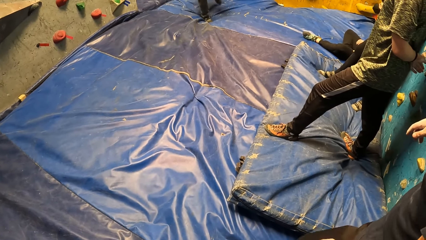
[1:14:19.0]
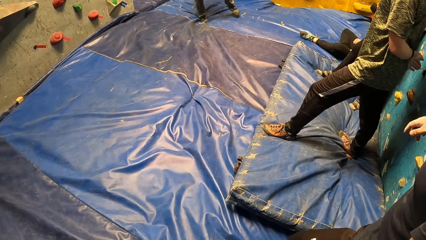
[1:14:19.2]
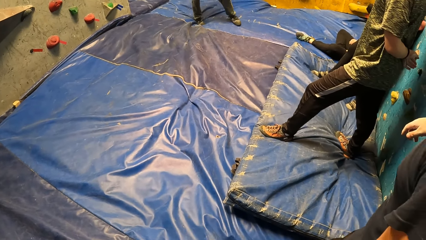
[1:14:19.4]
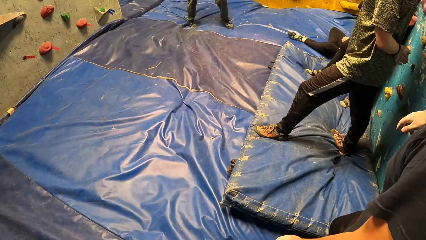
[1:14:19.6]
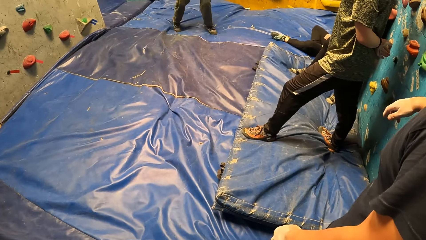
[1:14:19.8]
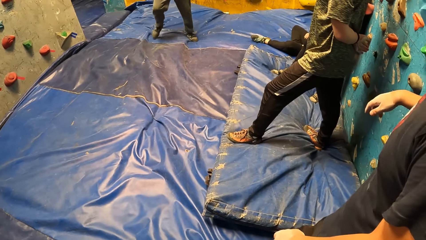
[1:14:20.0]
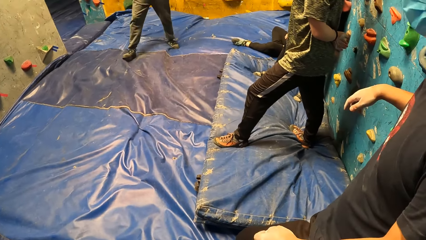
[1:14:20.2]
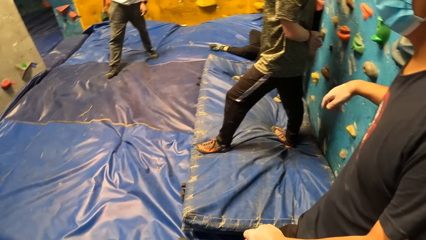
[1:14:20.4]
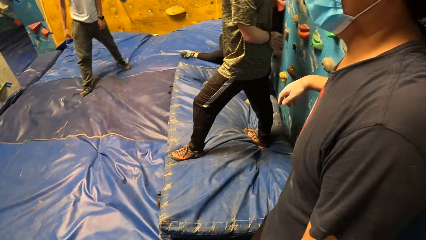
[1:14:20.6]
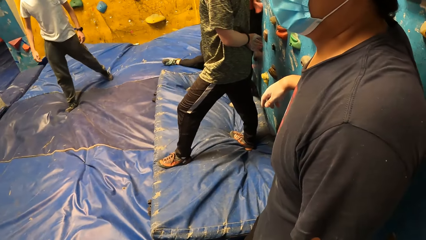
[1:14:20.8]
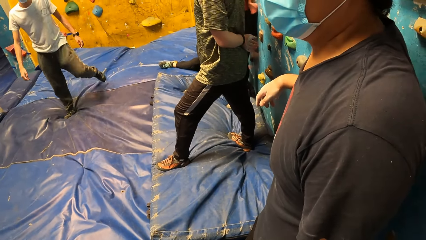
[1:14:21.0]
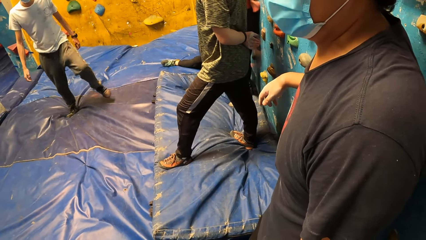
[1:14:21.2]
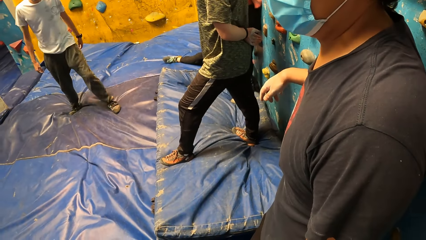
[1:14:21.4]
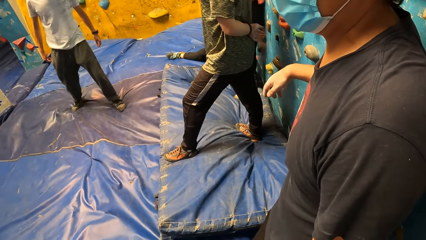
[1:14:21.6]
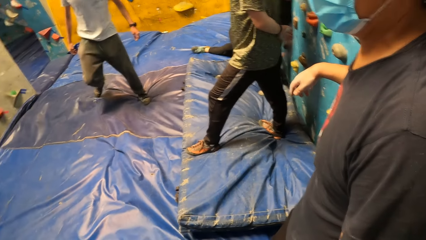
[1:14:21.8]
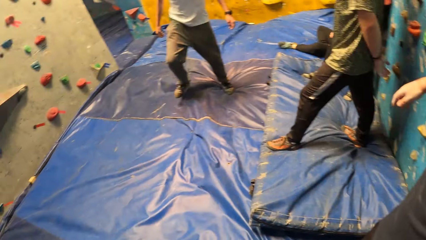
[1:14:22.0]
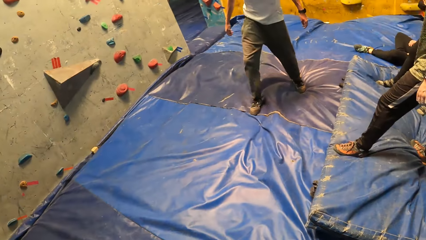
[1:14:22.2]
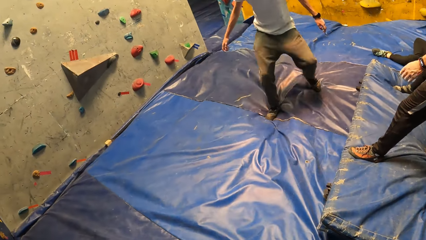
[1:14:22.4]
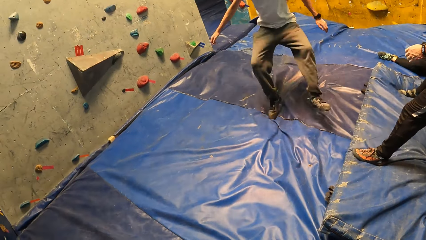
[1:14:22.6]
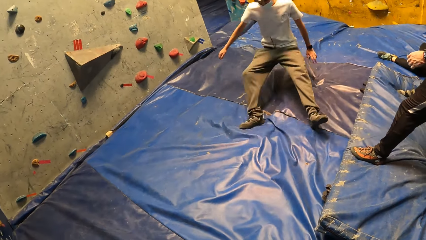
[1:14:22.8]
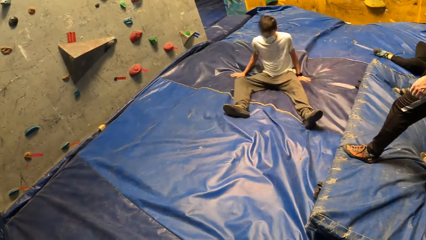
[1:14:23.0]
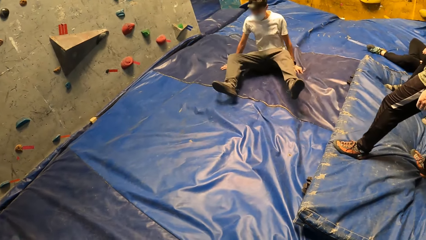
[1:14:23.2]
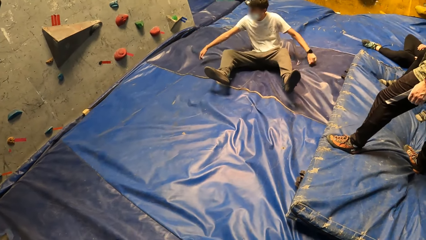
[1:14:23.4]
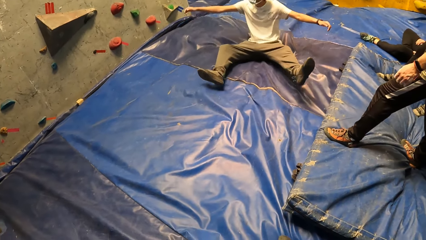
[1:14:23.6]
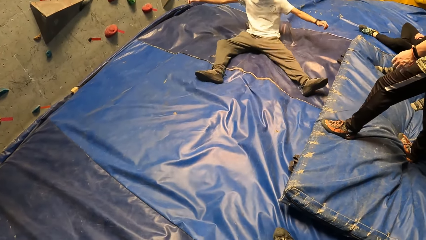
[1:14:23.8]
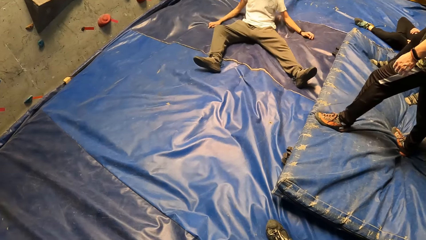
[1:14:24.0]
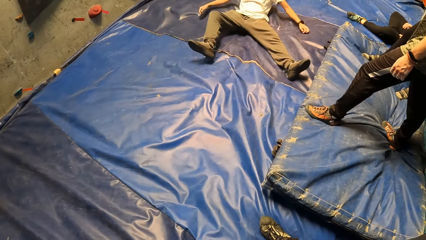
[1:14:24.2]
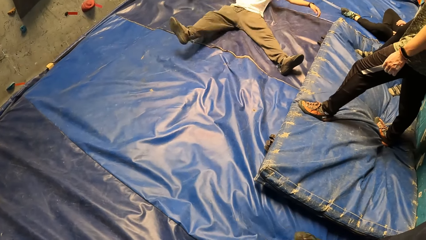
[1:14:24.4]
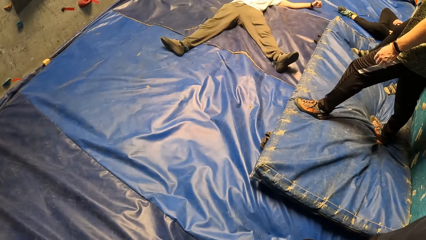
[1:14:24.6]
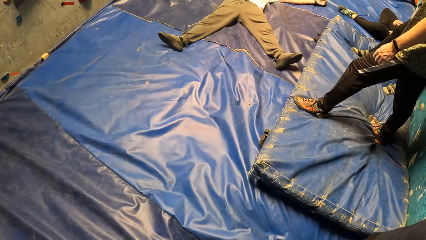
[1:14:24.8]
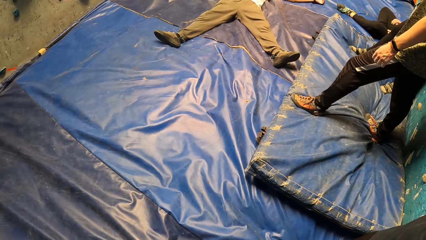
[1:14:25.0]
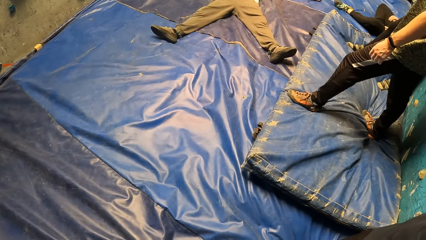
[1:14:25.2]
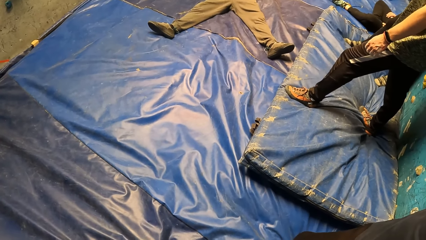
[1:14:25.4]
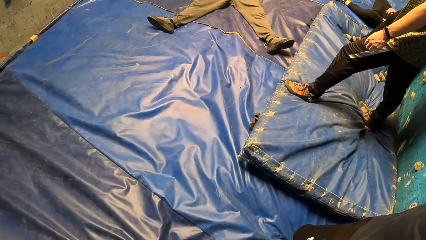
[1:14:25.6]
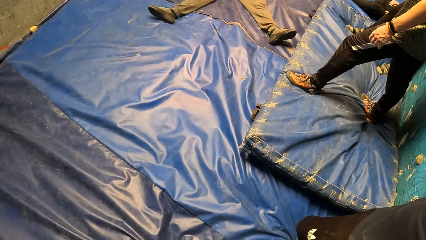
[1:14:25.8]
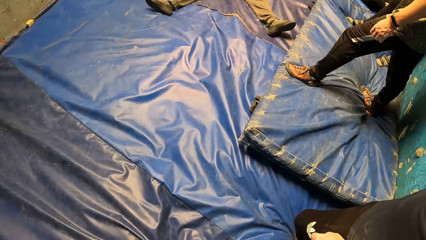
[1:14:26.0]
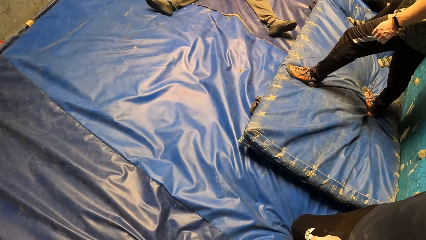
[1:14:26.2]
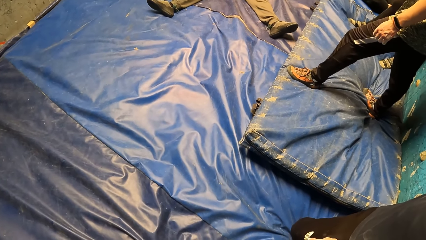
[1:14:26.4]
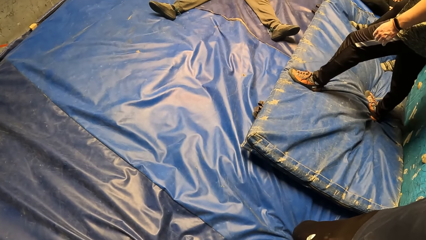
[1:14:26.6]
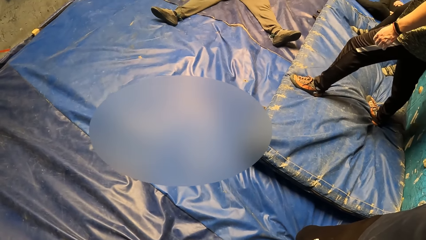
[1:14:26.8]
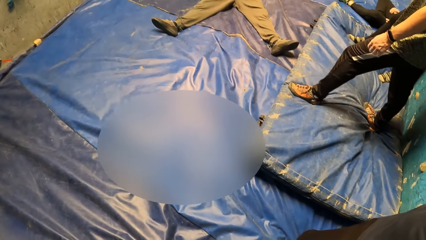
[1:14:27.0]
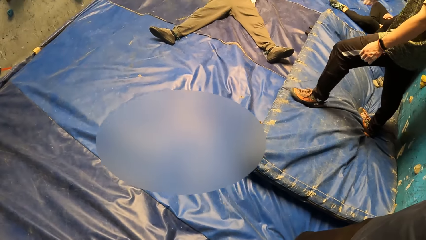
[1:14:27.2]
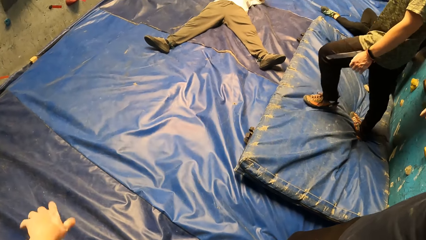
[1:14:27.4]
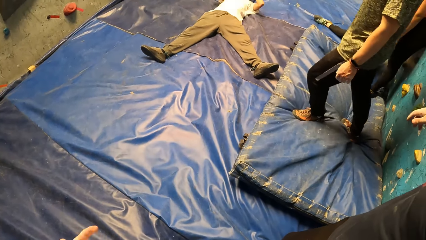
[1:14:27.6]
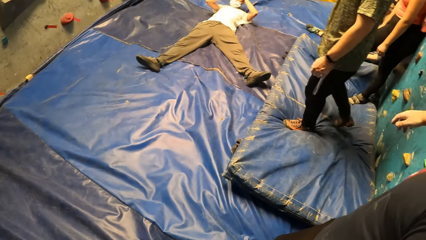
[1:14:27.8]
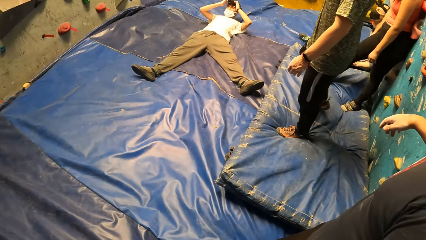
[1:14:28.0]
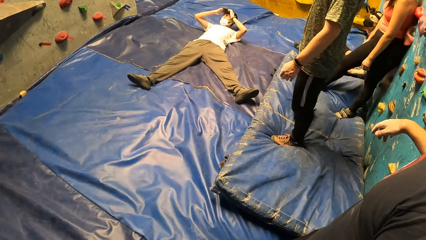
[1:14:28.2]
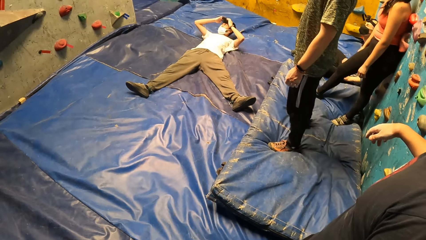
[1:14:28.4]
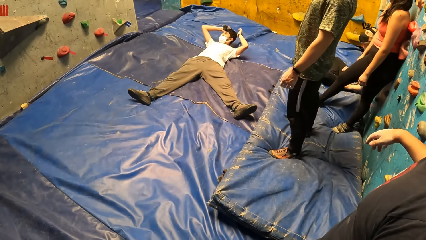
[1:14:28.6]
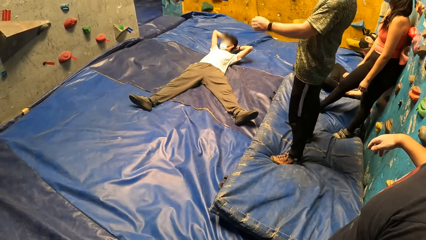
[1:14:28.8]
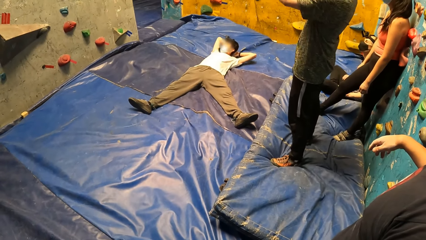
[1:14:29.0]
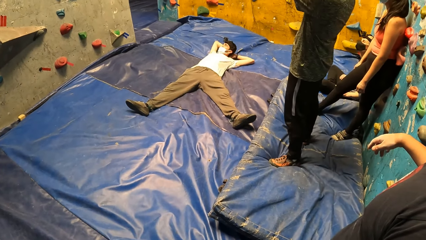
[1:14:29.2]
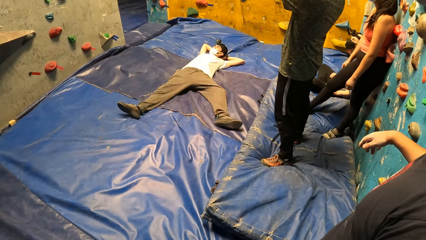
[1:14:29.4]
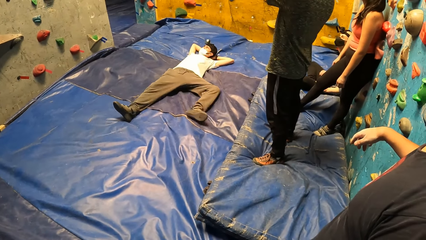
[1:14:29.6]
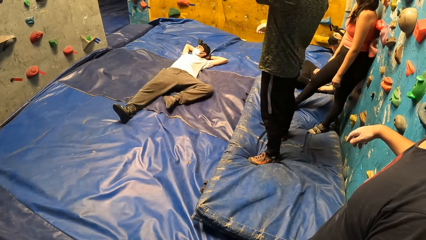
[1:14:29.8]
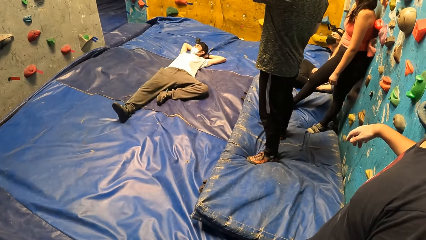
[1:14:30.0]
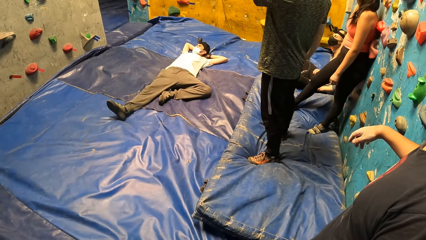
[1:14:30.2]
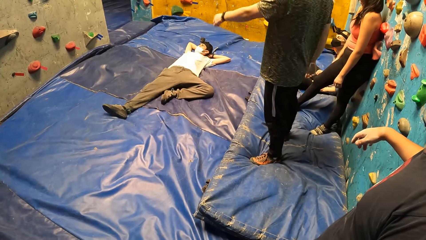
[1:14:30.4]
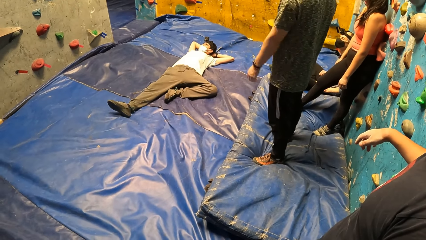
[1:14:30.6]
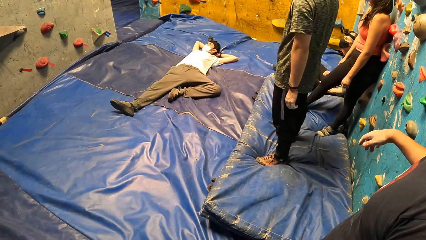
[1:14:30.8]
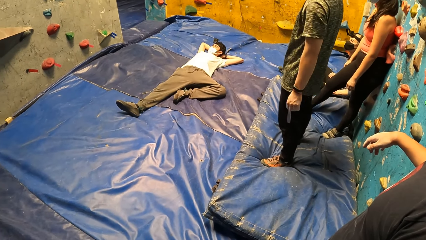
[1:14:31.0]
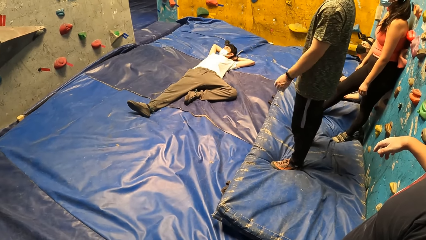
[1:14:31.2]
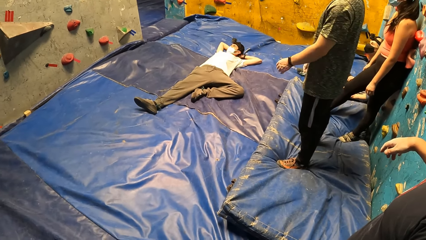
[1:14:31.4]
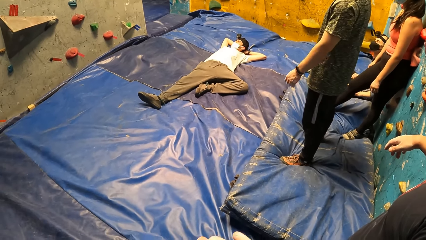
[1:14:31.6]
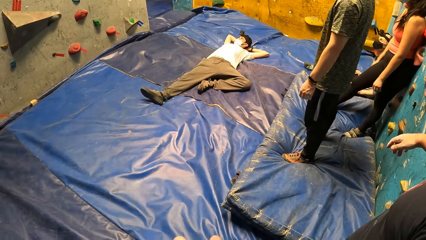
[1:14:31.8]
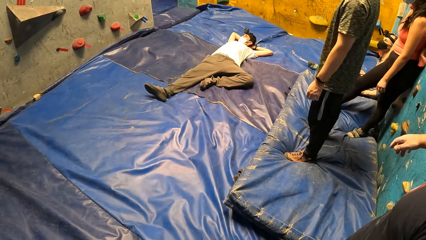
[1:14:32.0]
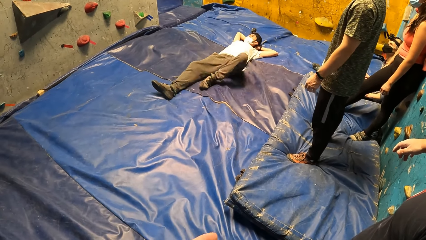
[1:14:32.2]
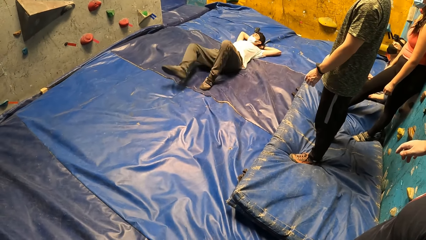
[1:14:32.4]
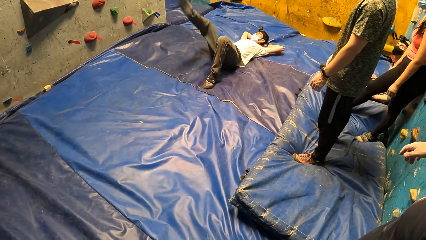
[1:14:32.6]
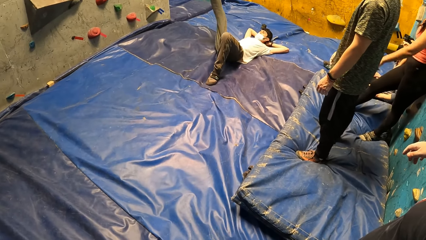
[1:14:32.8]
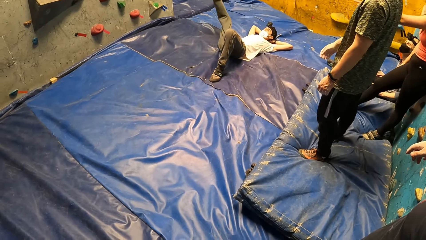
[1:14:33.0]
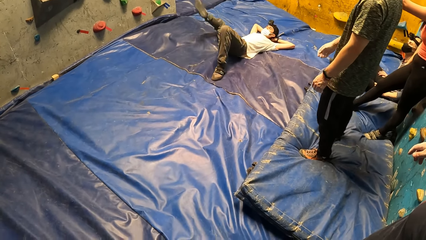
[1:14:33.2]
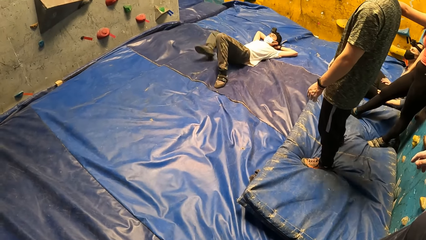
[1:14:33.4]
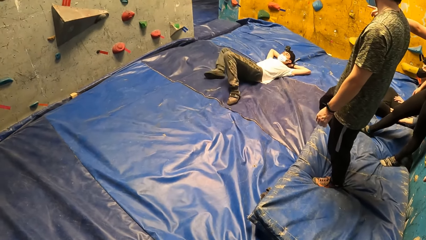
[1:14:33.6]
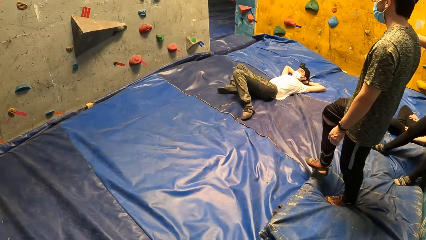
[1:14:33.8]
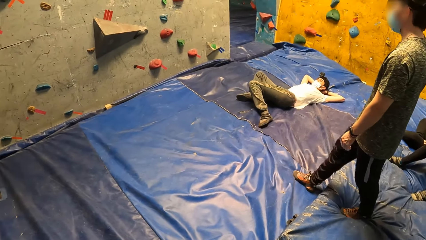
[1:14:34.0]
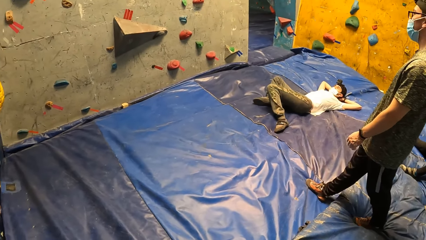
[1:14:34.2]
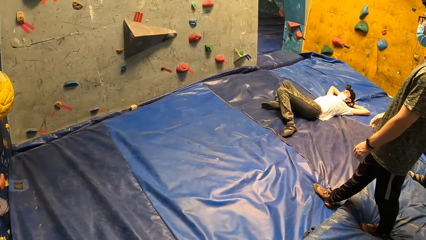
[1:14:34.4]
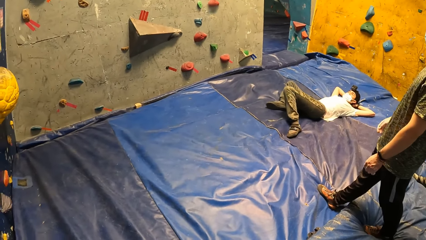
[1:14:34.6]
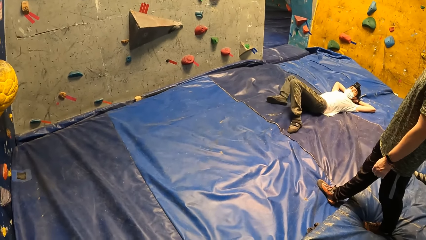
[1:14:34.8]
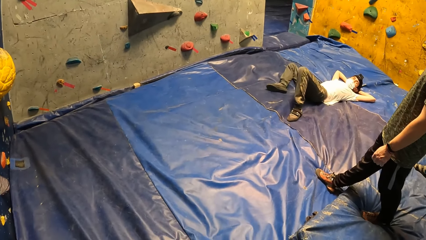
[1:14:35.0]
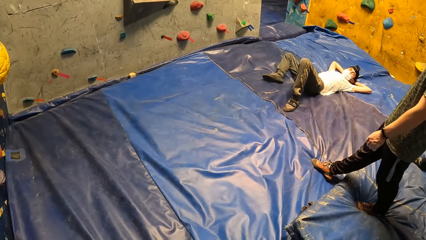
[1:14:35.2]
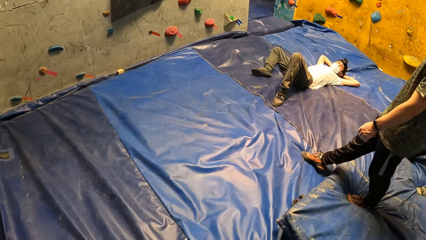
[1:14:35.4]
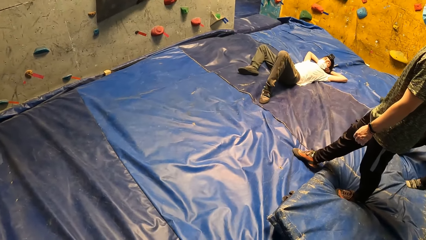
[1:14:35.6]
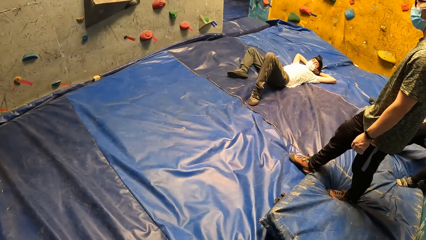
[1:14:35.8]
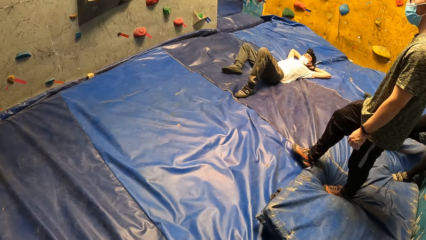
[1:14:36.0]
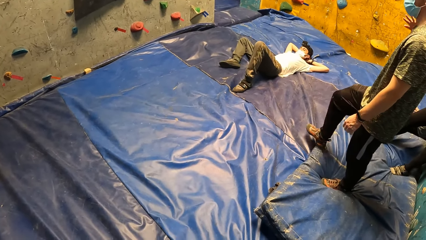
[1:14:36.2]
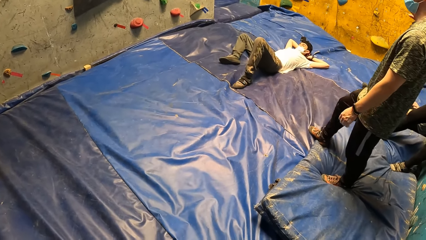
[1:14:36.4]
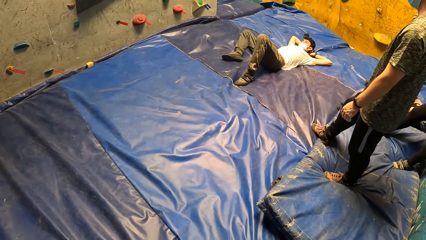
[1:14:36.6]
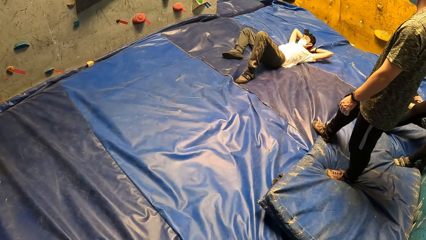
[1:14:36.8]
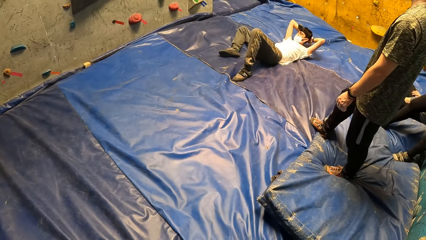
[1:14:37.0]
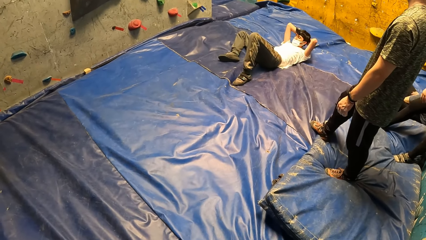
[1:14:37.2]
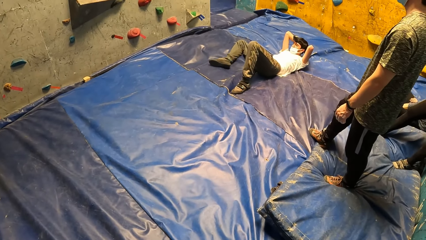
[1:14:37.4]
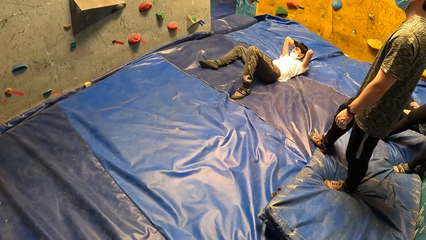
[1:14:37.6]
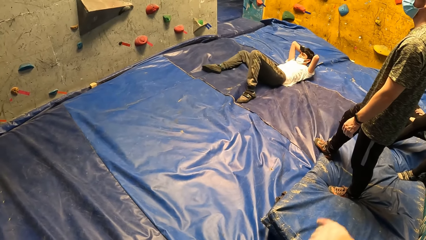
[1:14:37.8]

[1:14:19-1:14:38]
A man jumps on a foam. He lies on the foam with his back. He adjusts his head camera with both hands. He places both hands under his head. He raises his left leg.
